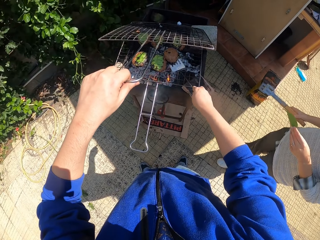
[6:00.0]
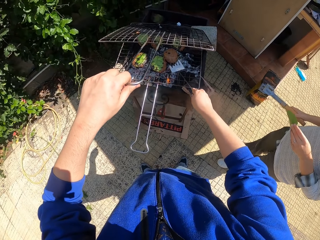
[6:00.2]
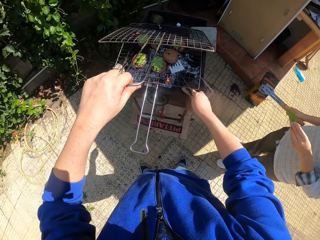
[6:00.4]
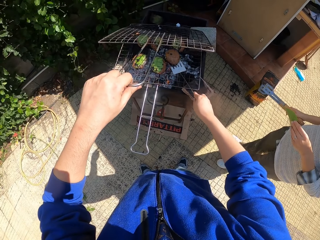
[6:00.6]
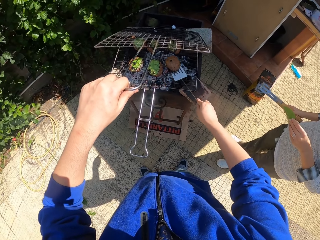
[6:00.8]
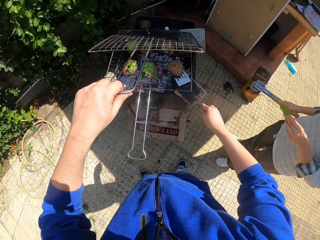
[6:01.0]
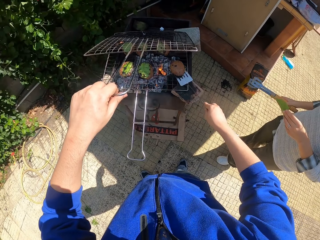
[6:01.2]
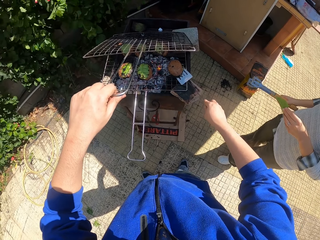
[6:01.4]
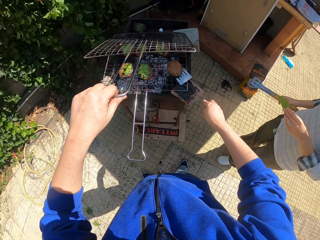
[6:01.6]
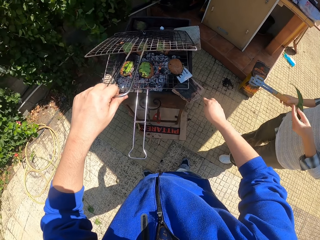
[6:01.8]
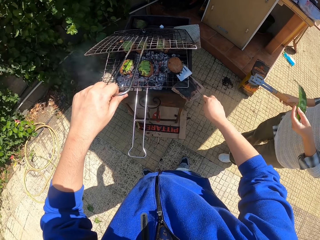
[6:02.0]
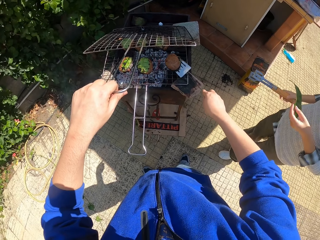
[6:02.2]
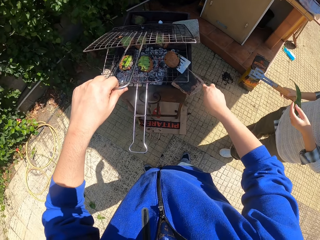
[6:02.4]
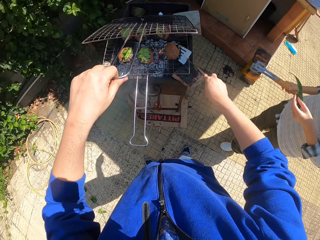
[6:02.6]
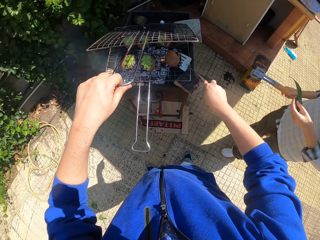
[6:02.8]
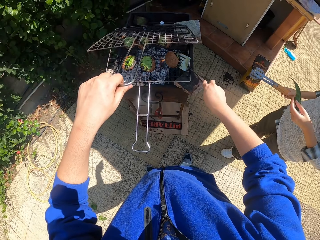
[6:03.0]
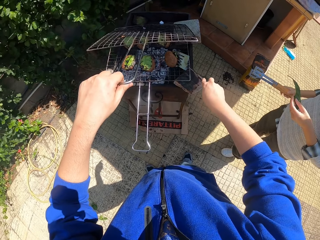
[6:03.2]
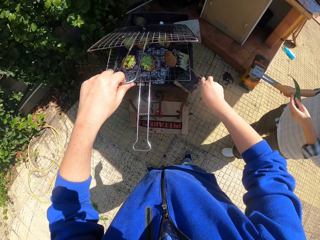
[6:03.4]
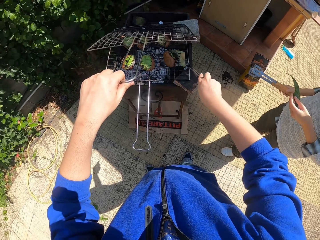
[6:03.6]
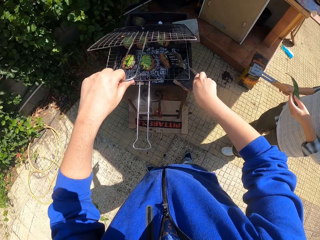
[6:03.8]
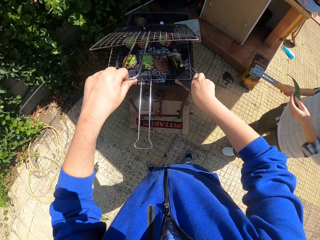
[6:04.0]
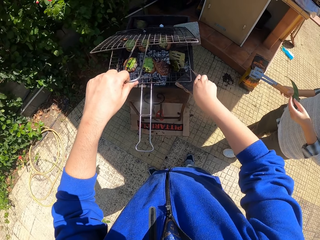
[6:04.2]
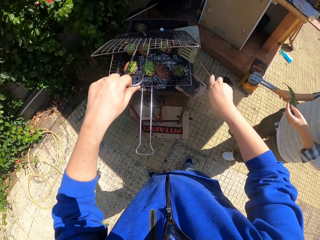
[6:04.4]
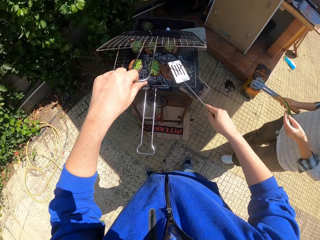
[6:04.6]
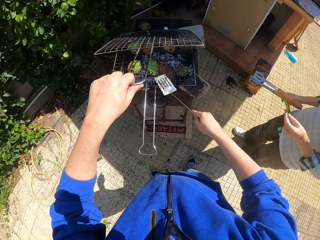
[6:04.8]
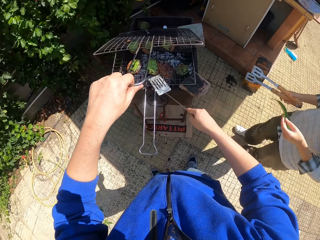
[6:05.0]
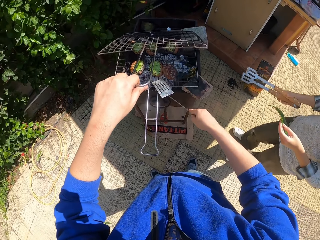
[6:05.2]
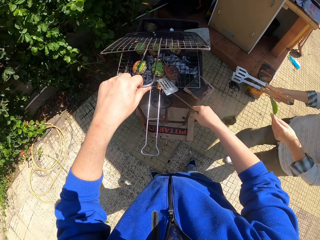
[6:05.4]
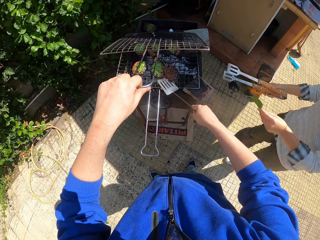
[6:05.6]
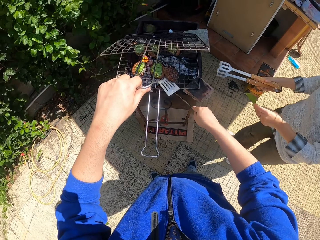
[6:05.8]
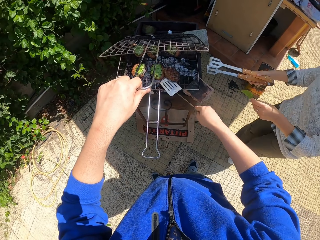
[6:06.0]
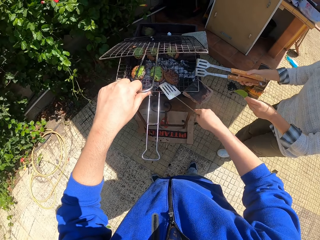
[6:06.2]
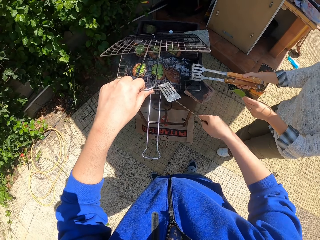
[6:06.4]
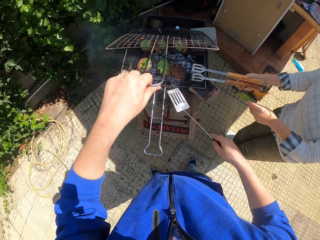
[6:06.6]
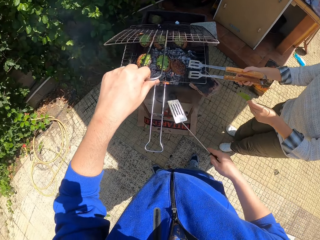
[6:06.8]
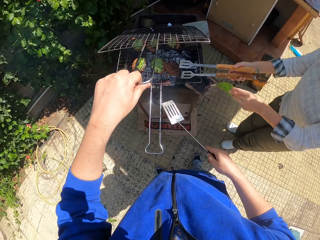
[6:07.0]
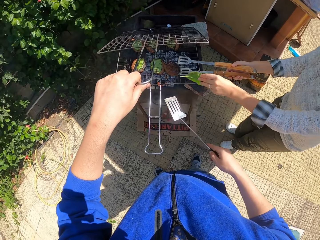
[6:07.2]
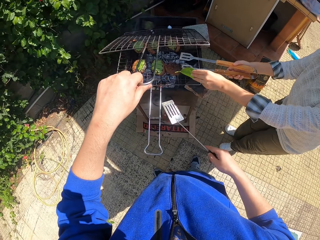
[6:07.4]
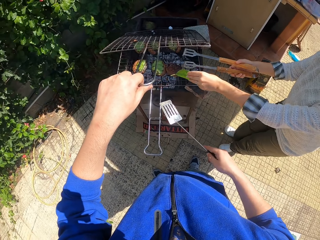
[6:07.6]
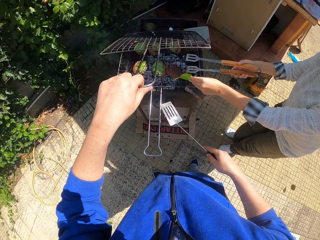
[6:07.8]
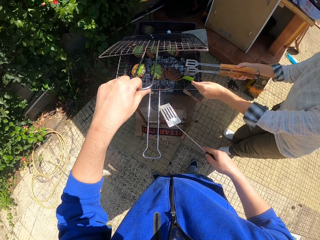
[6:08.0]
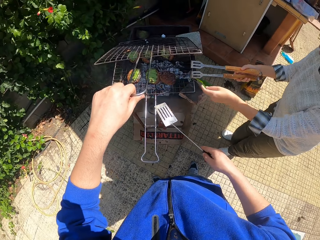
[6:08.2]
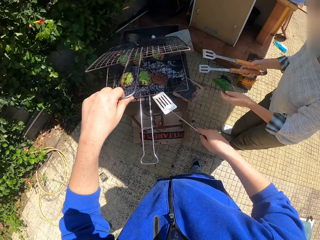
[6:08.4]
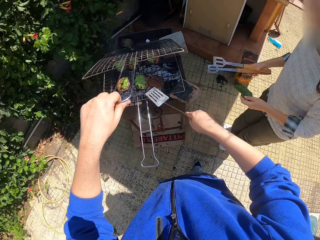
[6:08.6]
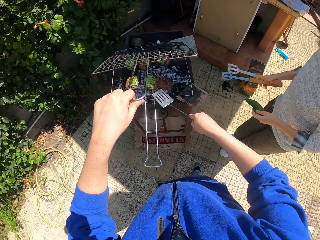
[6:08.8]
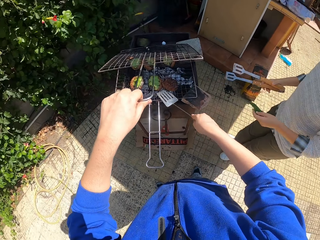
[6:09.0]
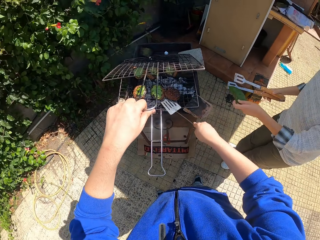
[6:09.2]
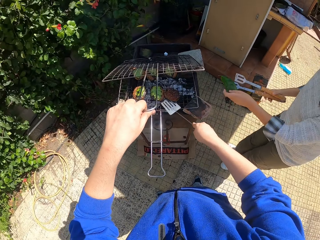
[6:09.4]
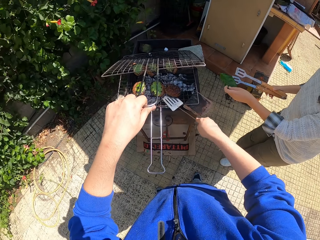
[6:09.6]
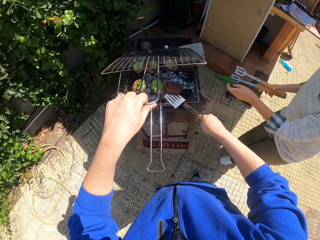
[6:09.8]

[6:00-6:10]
A woman removes coal particles from the meat with the leaf in her left hand. The woman adjusts a meat roll on a griller.

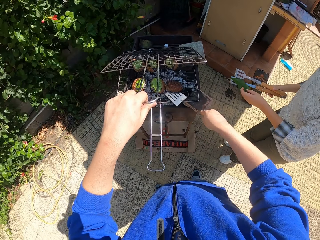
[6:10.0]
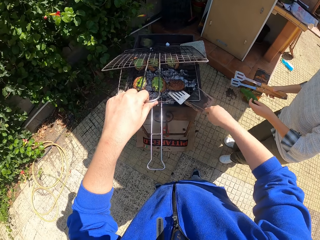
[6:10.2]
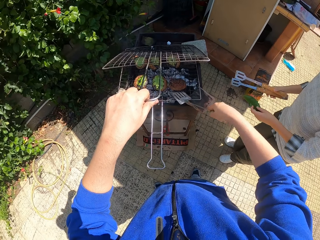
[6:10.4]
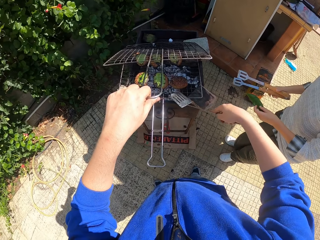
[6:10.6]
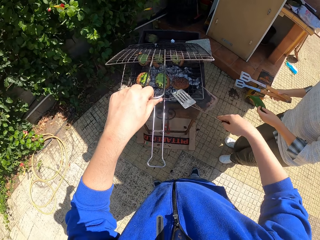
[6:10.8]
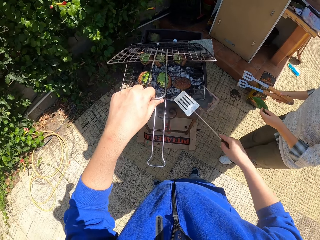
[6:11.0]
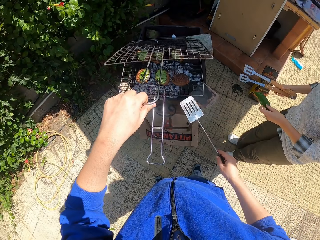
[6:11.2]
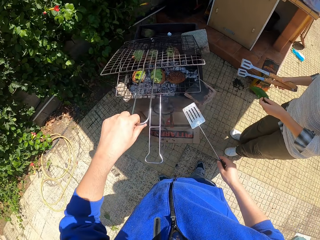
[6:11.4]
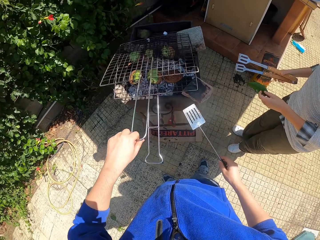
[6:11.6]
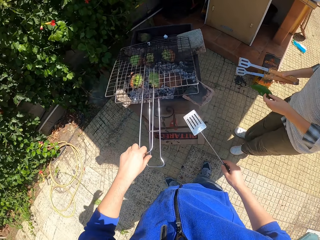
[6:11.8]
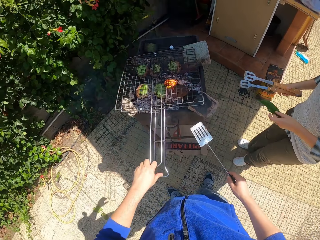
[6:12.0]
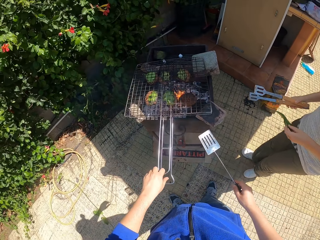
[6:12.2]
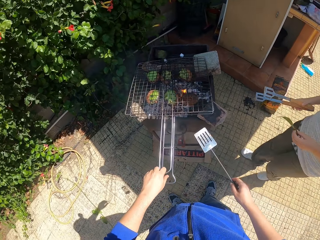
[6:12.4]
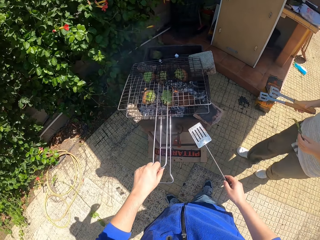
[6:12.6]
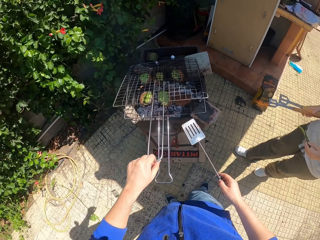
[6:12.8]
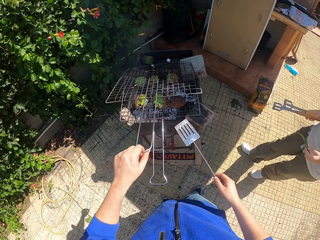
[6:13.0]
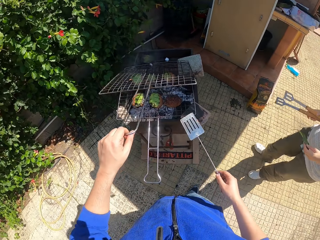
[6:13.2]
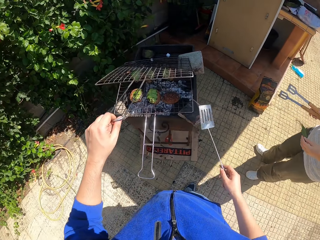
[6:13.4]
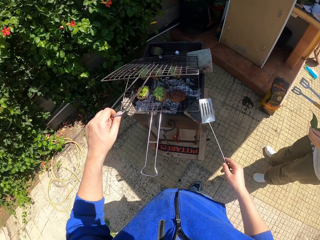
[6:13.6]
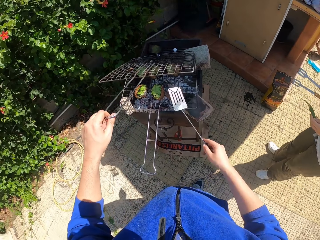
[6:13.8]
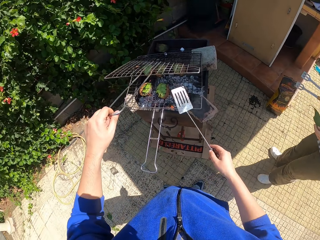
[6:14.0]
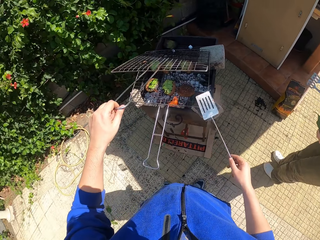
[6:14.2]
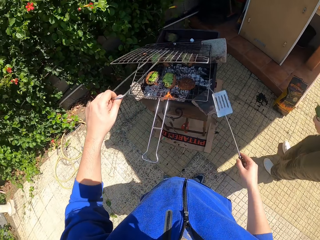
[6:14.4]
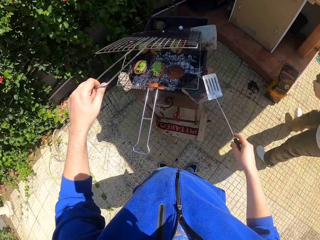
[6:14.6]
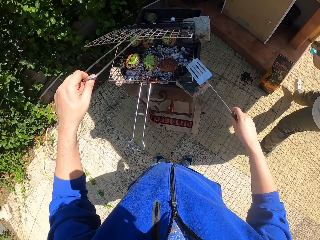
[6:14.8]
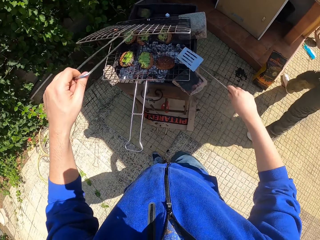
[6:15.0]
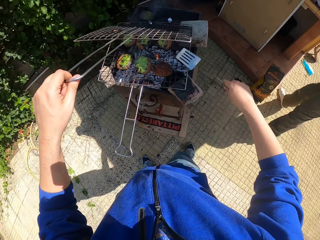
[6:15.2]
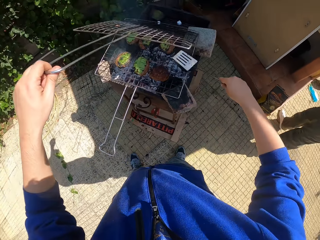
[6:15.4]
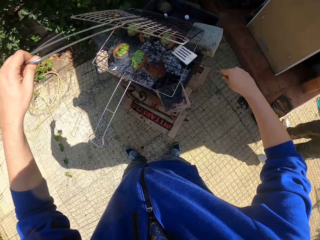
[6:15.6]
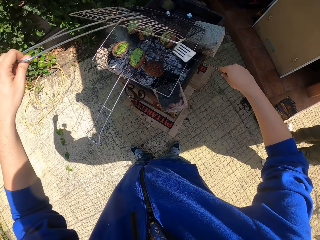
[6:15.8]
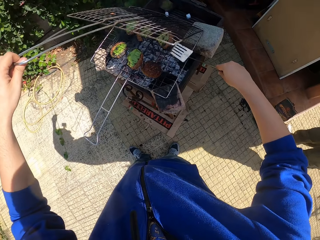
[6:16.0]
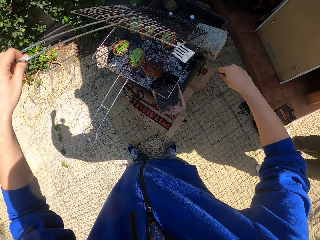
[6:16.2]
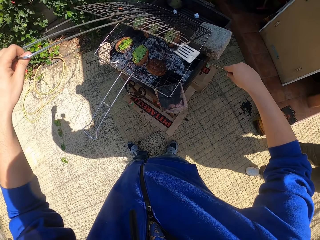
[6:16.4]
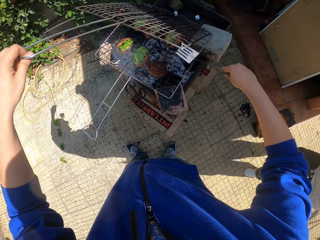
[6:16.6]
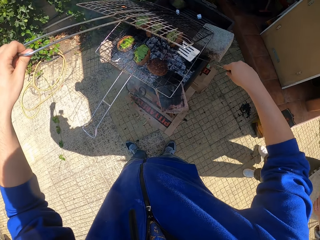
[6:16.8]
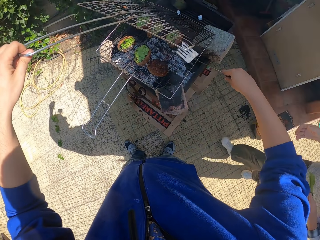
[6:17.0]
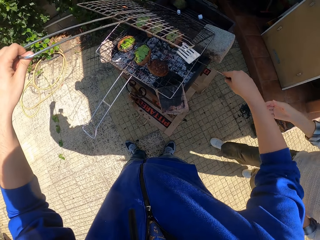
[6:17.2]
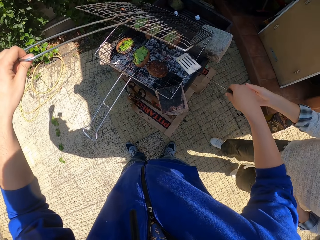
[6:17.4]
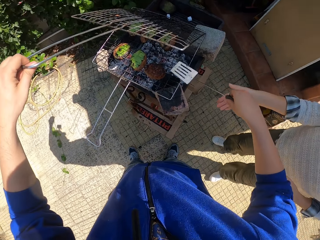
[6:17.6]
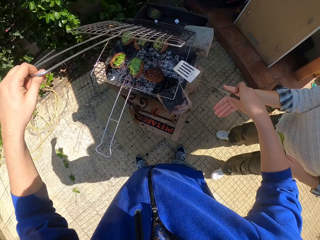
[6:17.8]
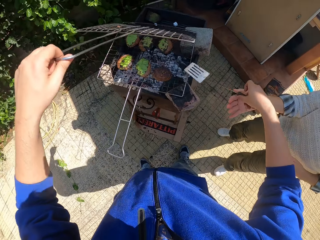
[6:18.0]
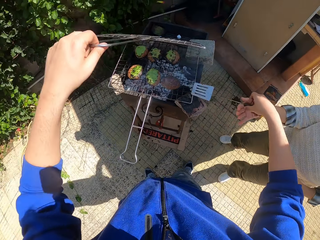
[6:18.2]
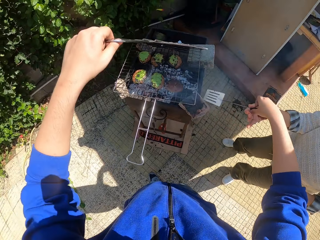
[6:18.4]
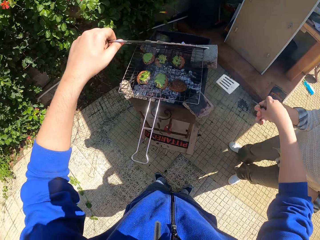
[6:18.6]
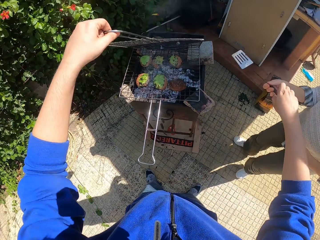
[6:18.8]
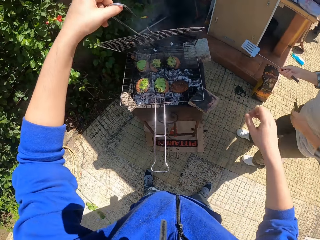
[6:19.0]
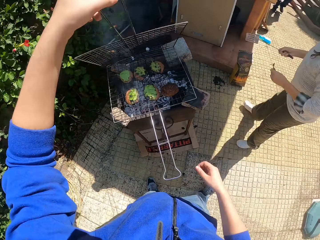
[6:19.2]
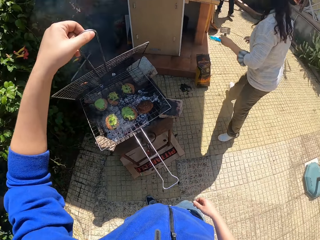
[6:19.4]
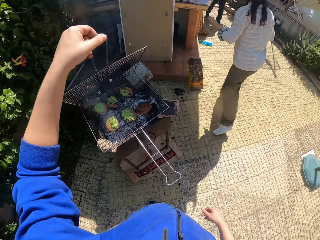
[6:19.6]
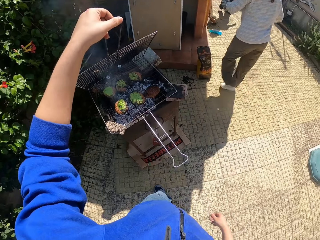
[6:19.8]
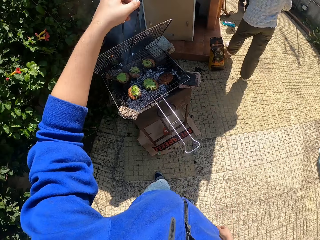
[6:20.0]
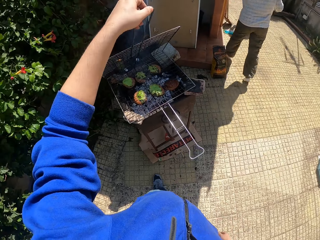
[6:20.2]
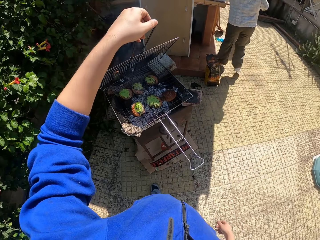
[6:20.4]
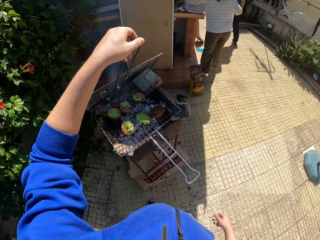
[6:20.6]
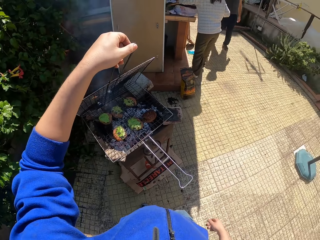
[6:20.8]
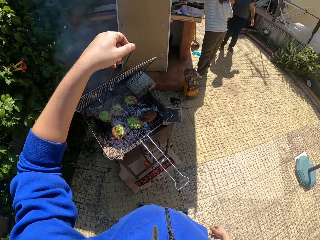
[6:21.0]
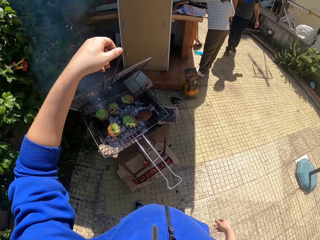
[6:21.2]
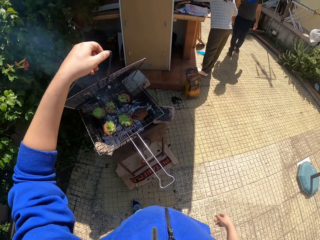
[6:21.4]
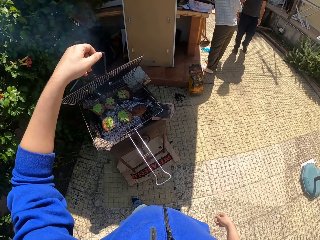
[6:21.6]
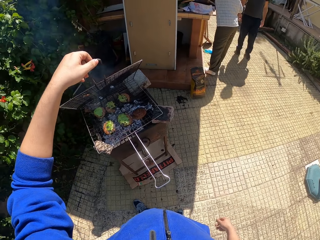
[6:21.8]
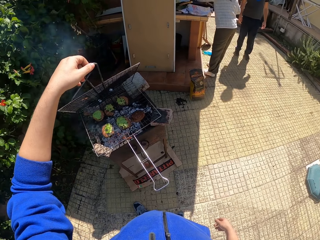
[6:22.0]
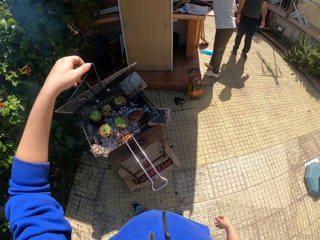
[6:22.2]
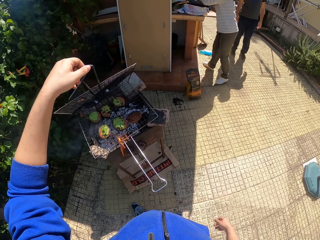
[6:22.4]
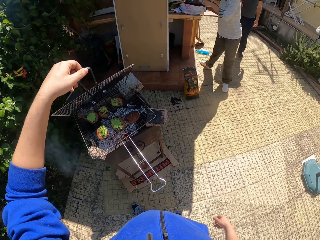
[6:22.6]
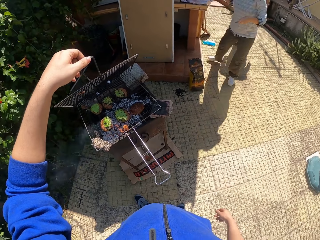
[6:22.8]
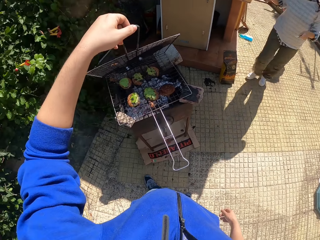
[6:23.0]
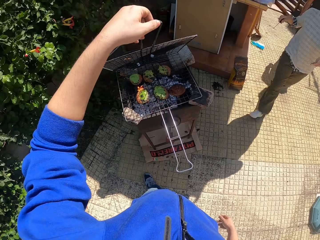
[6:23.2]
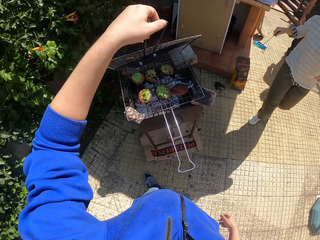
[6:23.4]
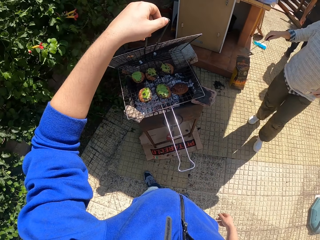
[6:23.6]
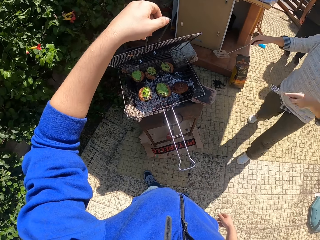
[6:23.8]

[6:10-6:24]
The camera wearer looks around a verandah. He lowers the handle of the grill in his left hand. He raises the handle of the grill in his left hand. He touches some meats in the grill with the spatula in his right hand. He adjusts a mesh on a griller. He flips a meat roll on the griller. A woman collects the spatula in the camera wearer's right hand with her right hand. The woman walks around the verandah. She drops the leaf in her left hand on a cabinet. She picks up a fork on the cabinet with her left hand. A man walks around the verandah.
